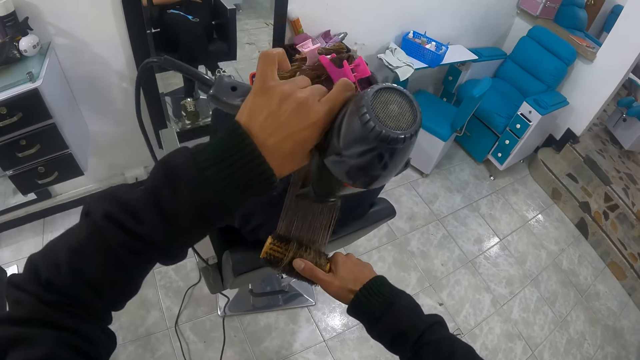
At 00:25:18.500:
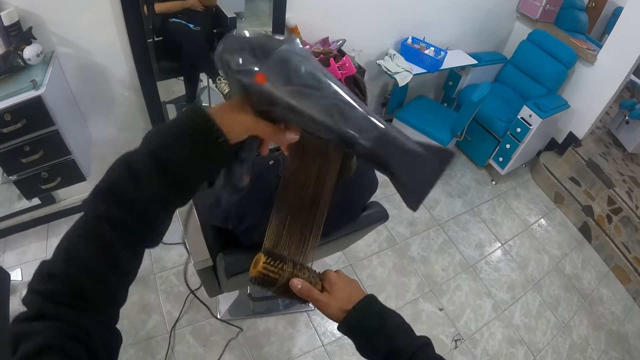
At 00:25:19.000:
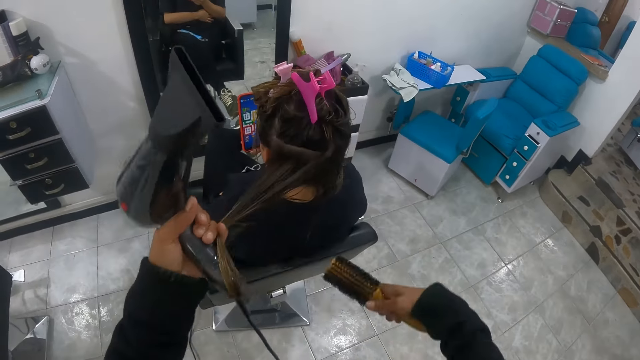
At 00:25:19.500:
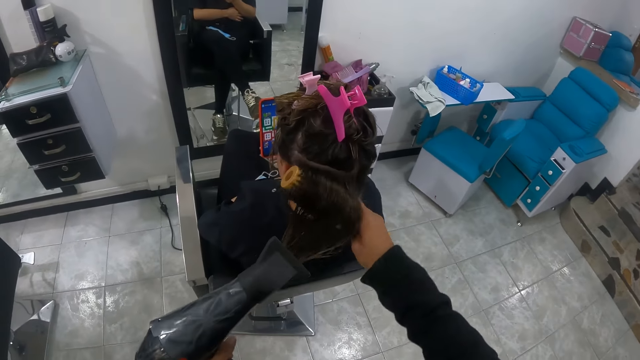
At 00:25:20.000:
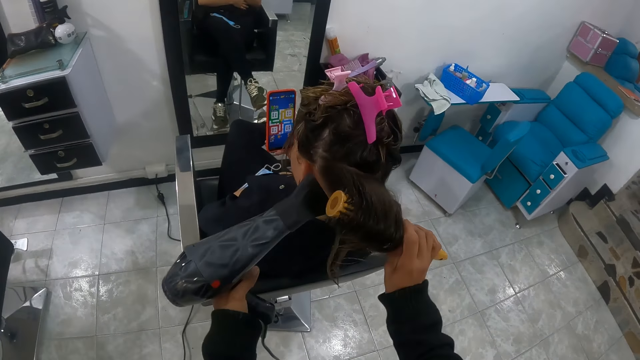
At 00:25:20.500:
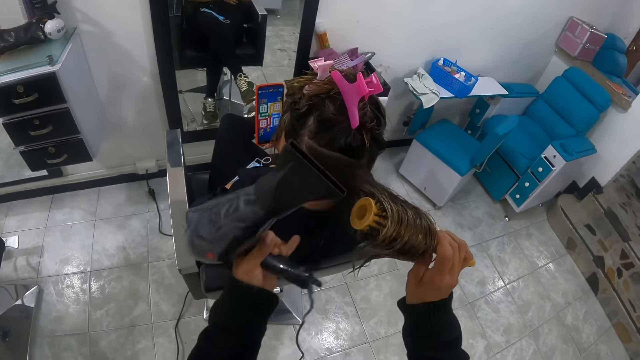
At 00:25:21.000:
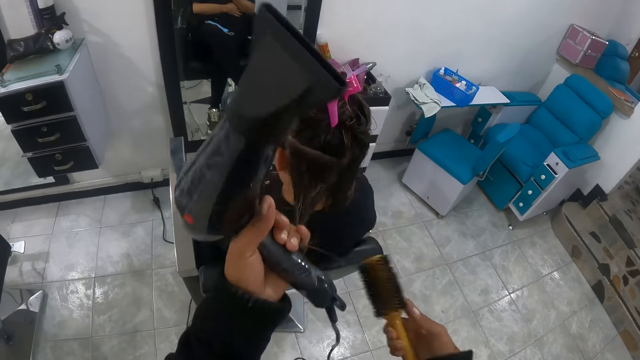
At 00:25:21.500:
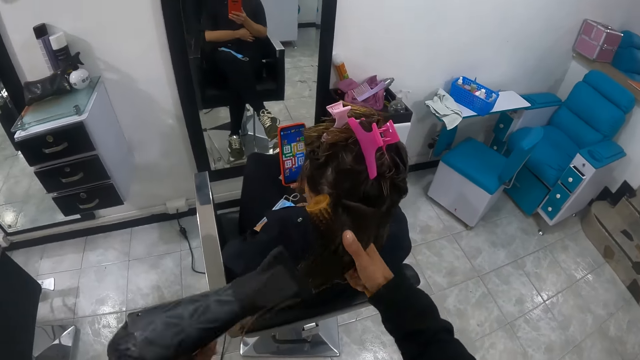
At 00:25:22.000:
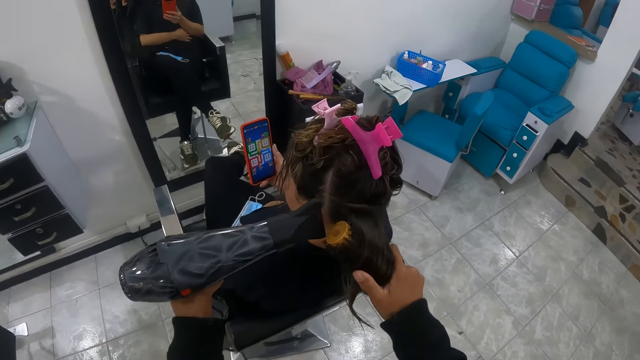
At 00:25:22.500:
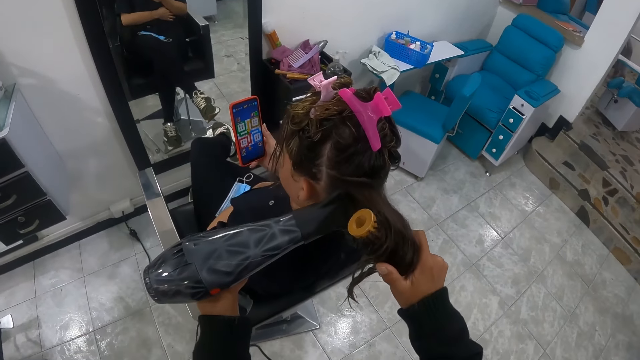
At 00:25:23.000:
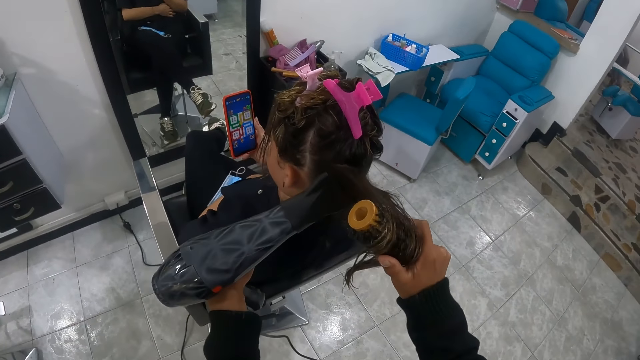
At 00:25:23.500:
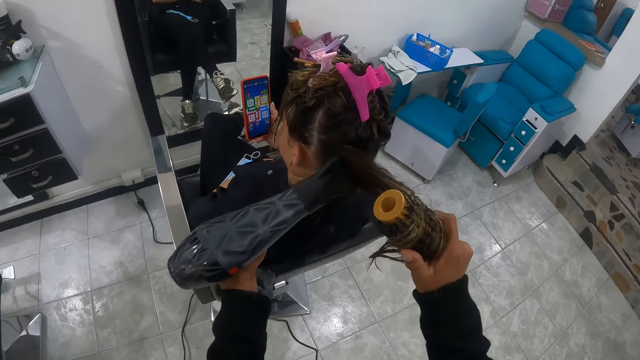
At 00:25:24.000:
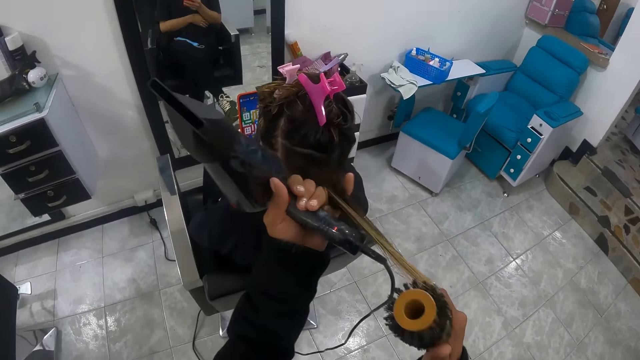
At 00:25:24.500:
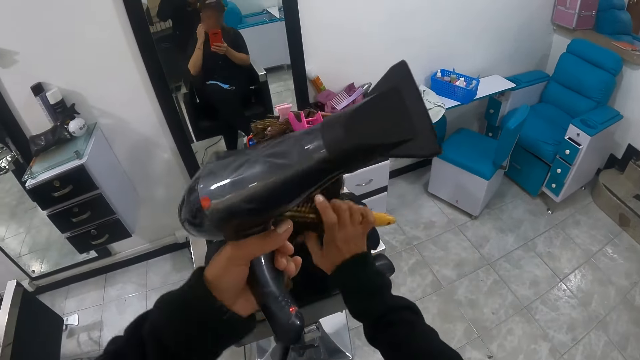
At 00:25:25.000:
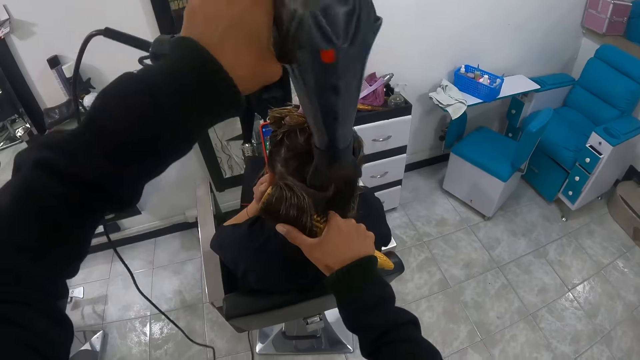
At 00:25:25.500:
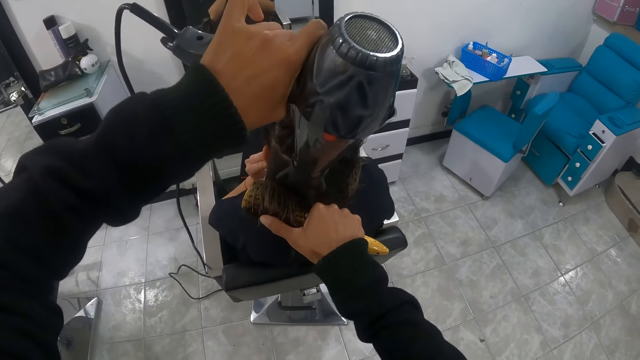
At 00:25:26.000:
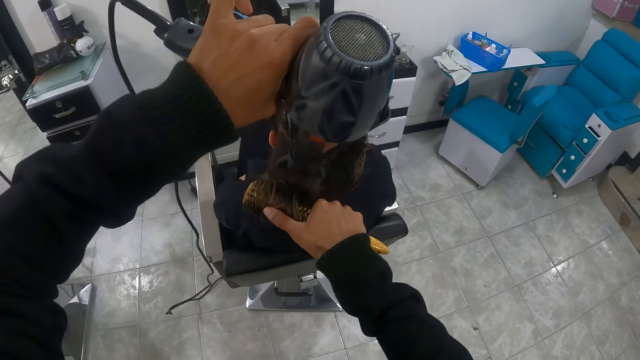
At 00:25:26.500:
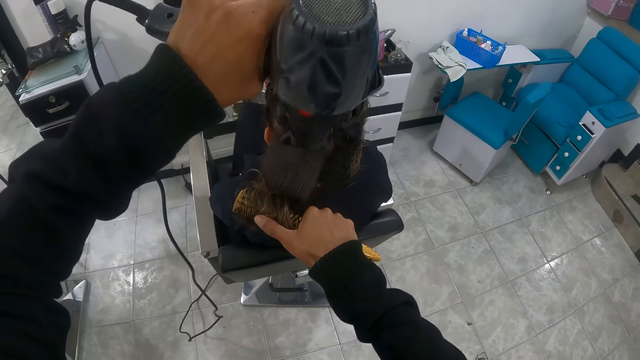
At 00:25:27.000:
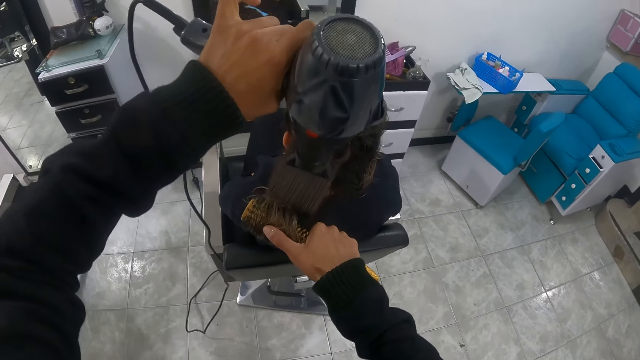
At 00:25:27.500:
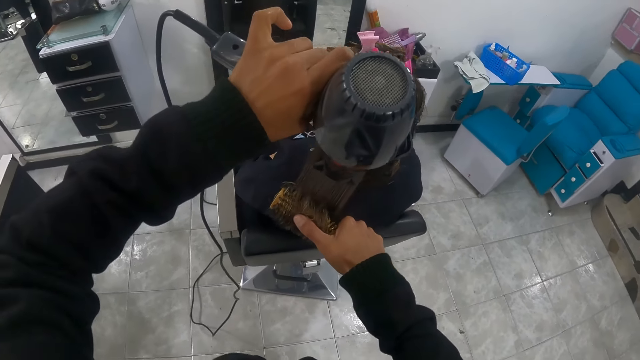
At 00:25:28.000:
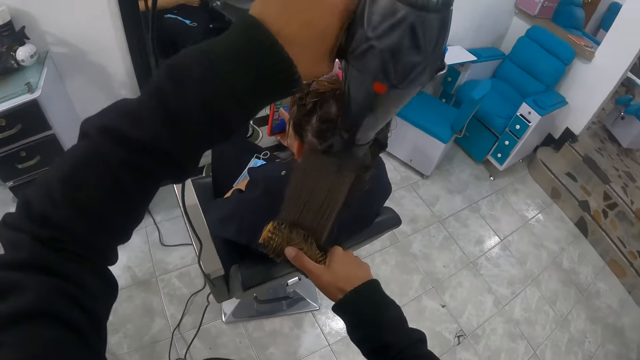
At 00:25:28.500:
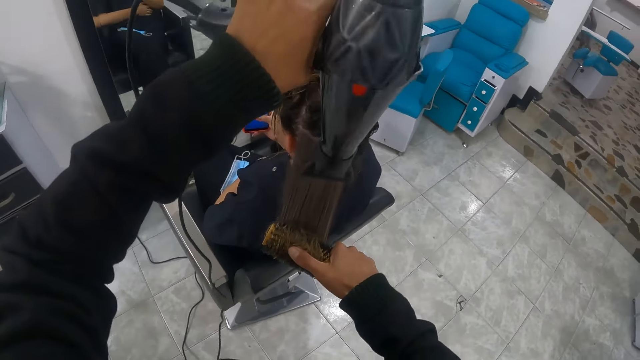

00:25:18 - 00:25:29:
The camera wearer holds the woman's hair with her left hand. She brushes the woman's hair with the hairbrush with her right hand. She dries the woman's hair with the hair dryer with her left hand. She holds the woman's hair with her left hand. She brushes the woman's hair with the hairbrush with her right hand. She dries the woman's hair with the hair dryer with her left hand. She holds the woman's hair with her left hand. She brushes the woman's hair with the hairbrush with her right hand. She dries the woman's hair with the hair dryer with her left hand.

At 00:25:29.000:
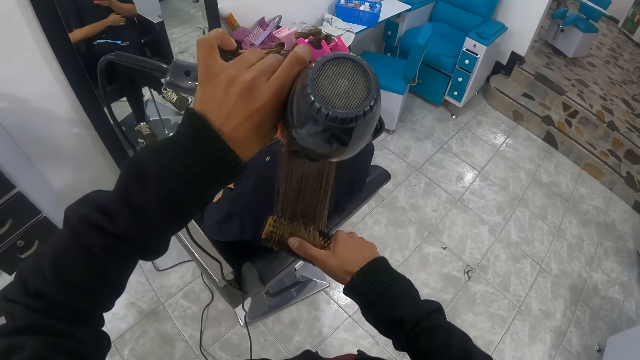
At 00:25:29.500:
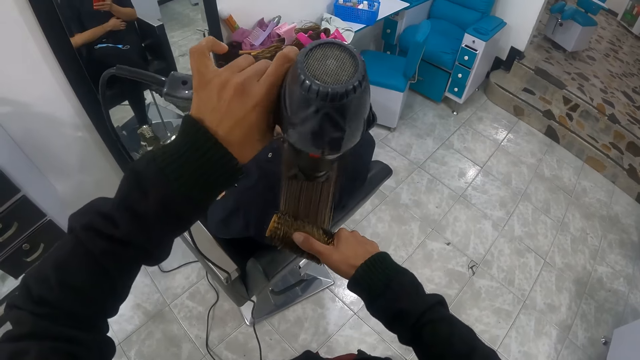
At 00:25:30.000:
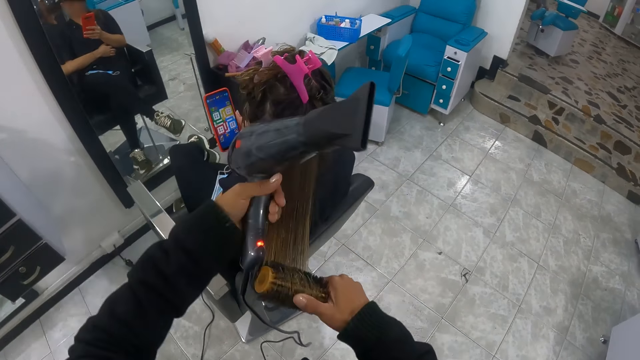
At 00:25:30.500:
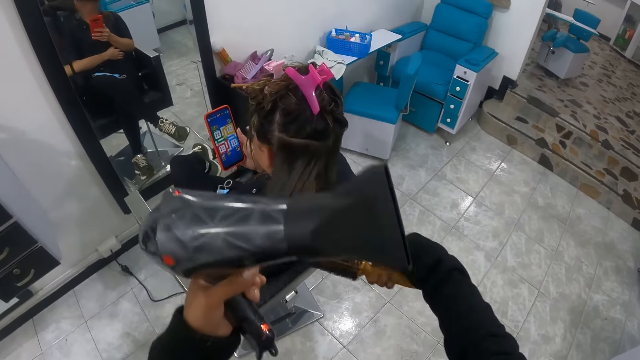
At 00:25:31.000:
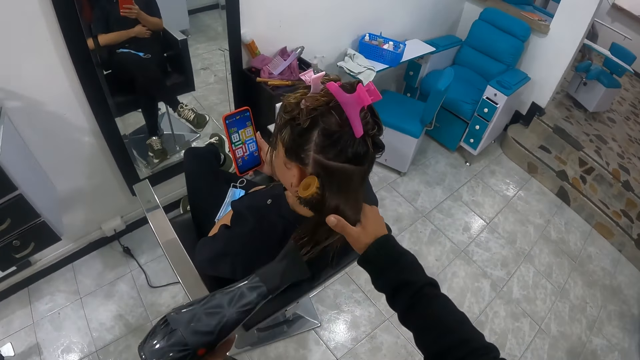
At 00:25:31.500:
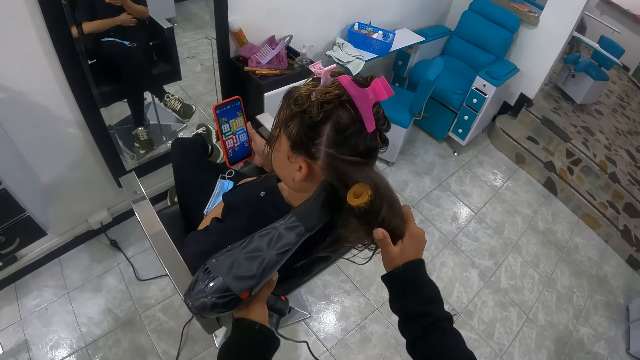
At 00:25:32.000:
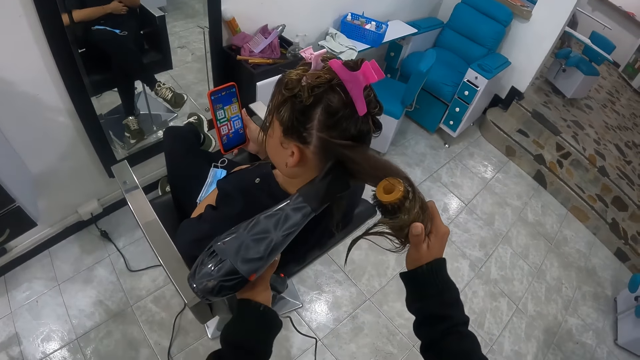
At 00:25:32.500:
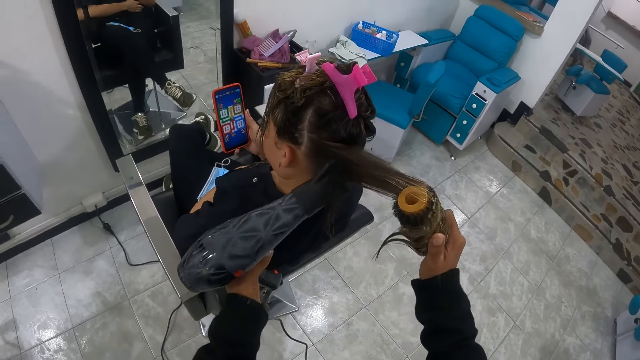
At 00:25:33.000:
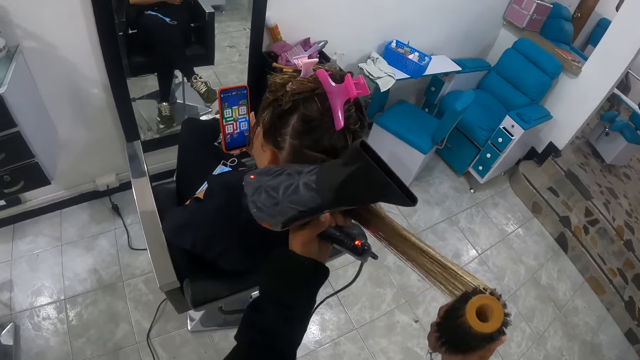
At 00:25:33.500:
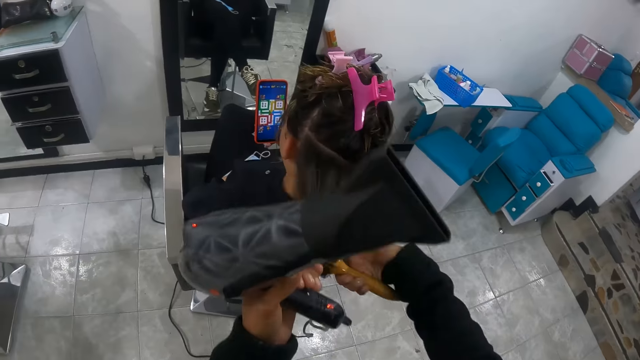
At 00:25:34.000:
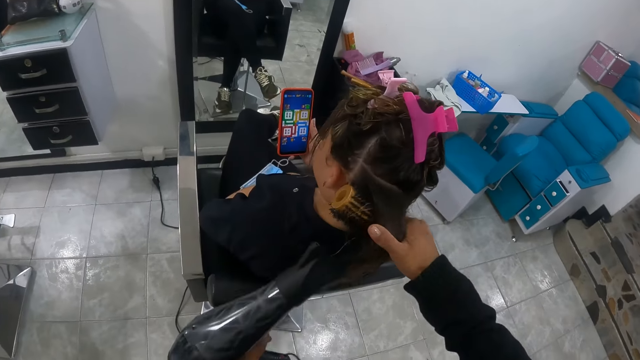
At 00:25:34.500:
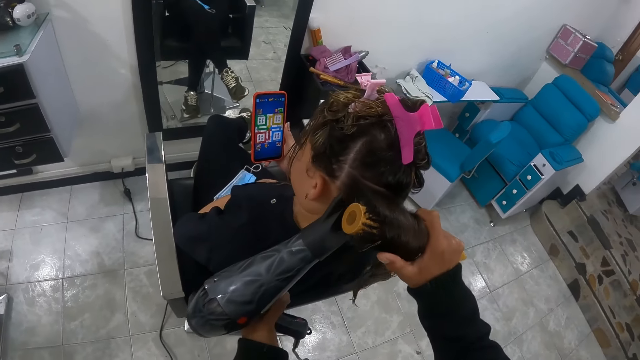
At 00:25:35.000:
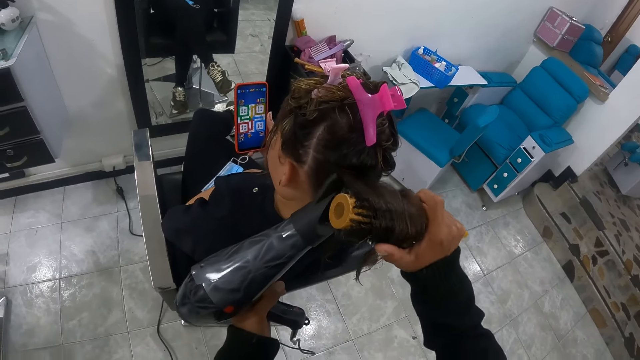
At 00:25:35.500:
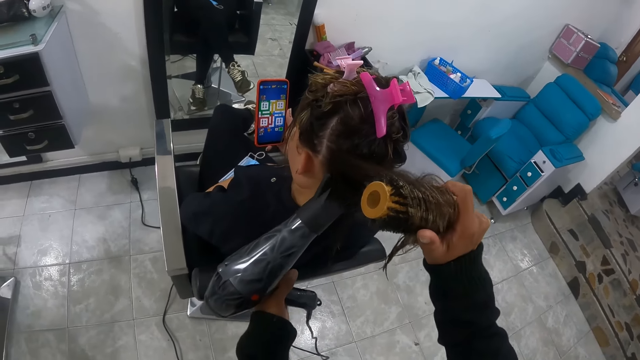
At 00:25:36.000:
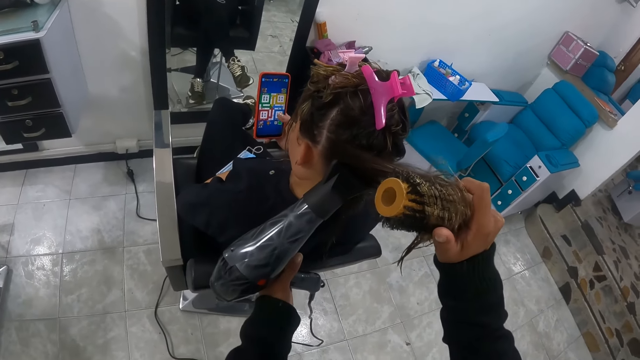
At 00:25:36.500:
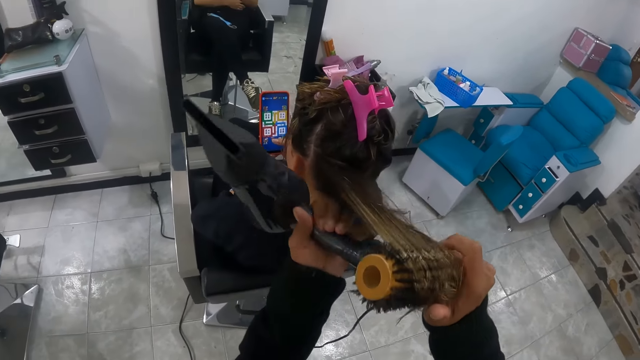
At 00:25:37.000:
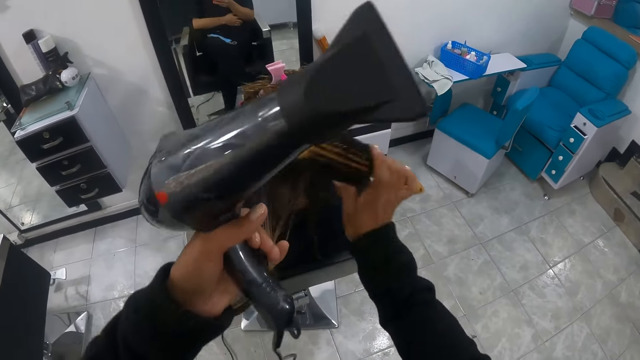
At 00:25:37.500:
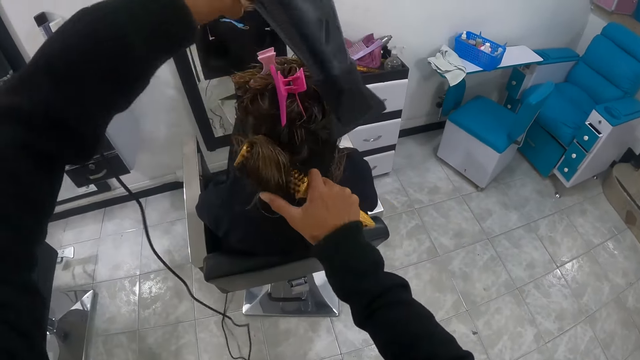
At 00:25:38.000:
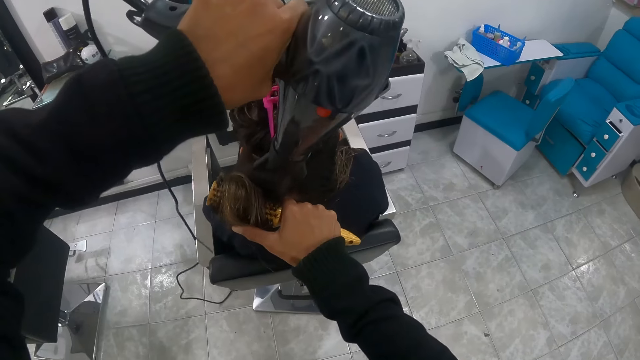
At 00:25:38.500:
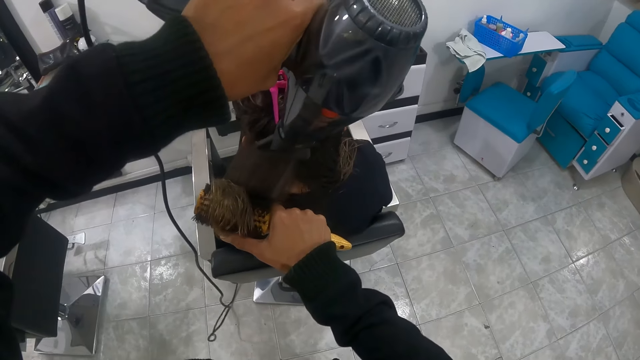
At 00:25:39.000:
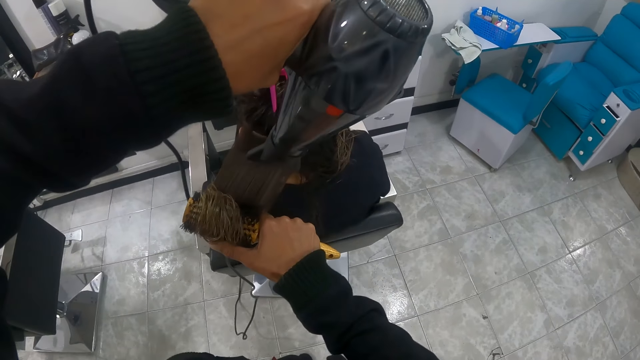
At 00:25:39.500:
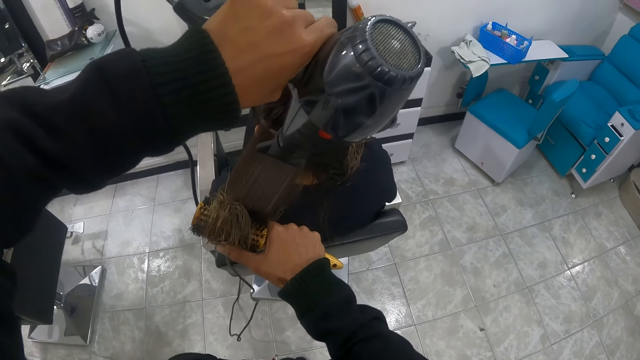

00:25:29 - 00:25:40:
The camera wearer holds the woman's hair with her left hand. She brushes the woman's hair with the hairbrush with her right hand. She dries the woman's hair with the hair dryer with her left hand. The woman holds the phone with her right hand. The camera wearer holds the woman's hair with her left hand. She brushes the woman's hair with the hairbrush with her right hand. She dries the woman's hair with the hair dryer with her left hand. The woman operates the phone with her right hand. The camera wearer holds the woman's hair with her left hand. She brushes the woman's hair with the hairbrush with her right hand. She dries the woman's hair with the hair dryer with her left hand.
